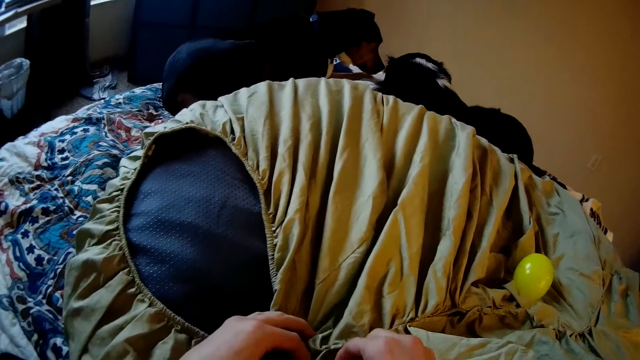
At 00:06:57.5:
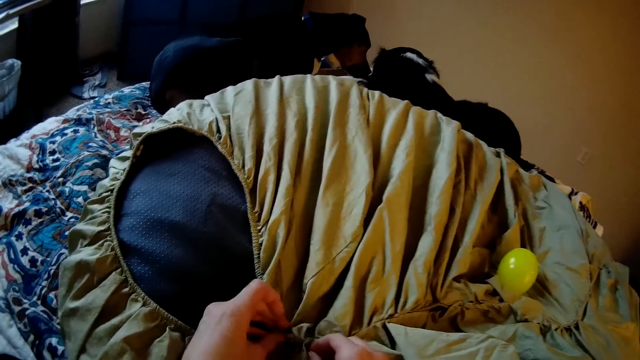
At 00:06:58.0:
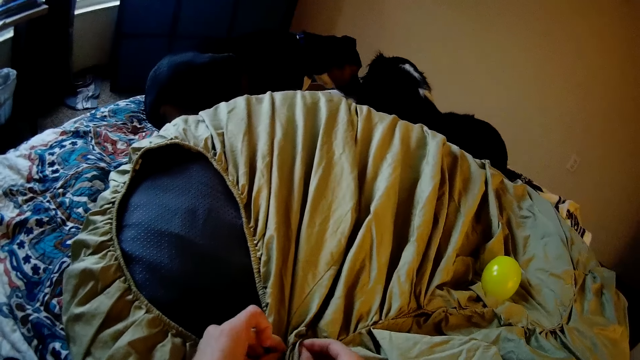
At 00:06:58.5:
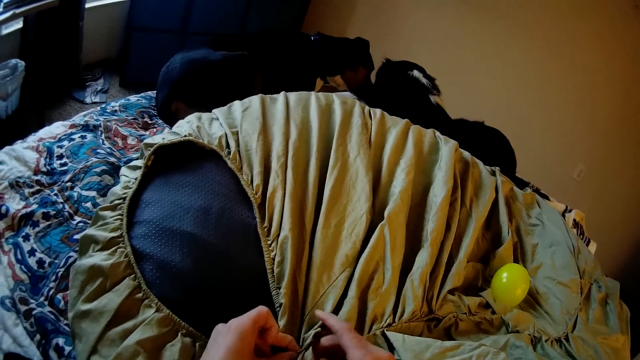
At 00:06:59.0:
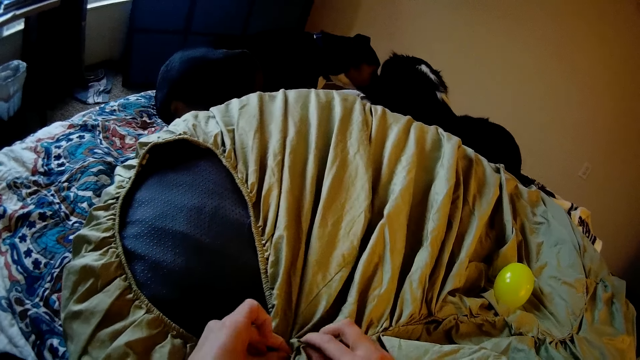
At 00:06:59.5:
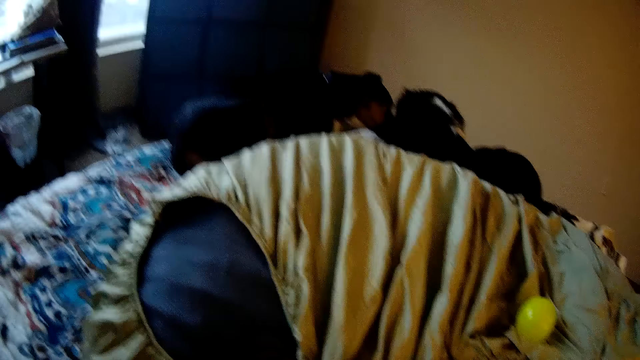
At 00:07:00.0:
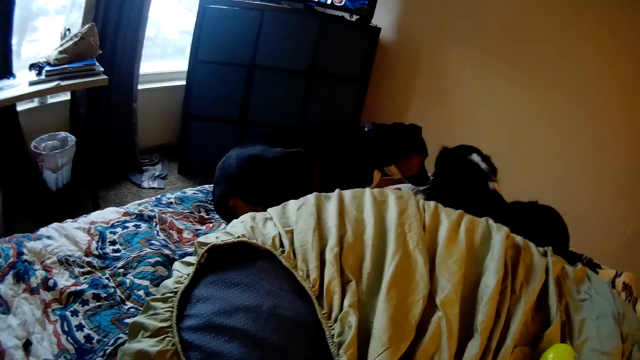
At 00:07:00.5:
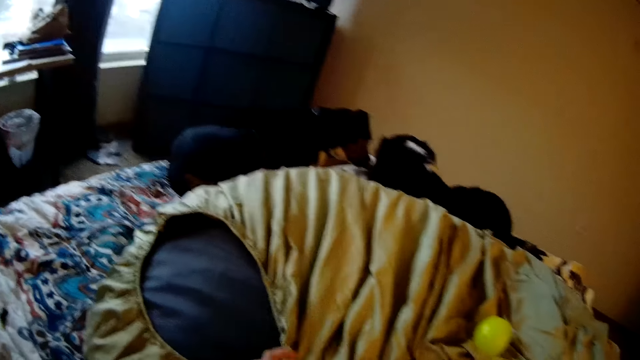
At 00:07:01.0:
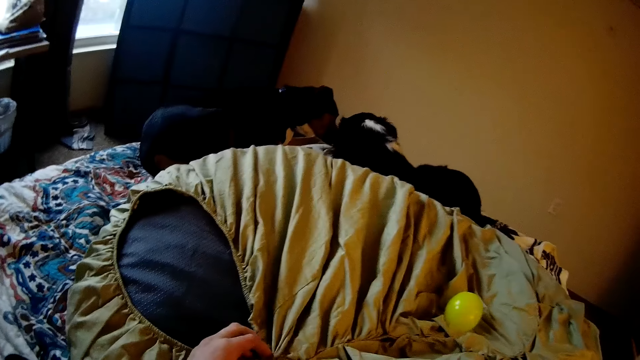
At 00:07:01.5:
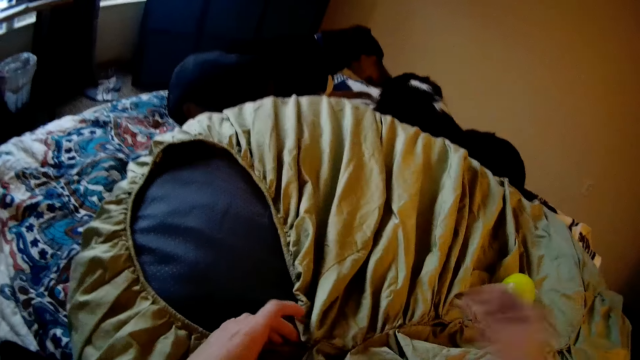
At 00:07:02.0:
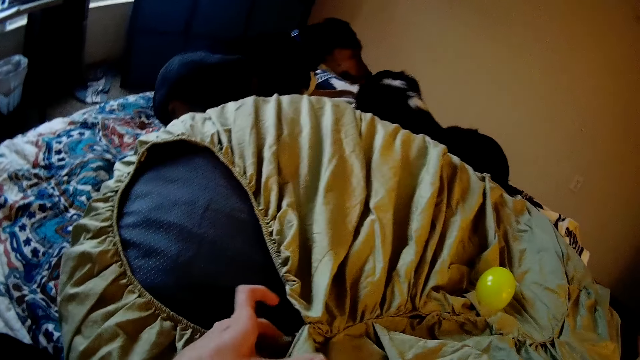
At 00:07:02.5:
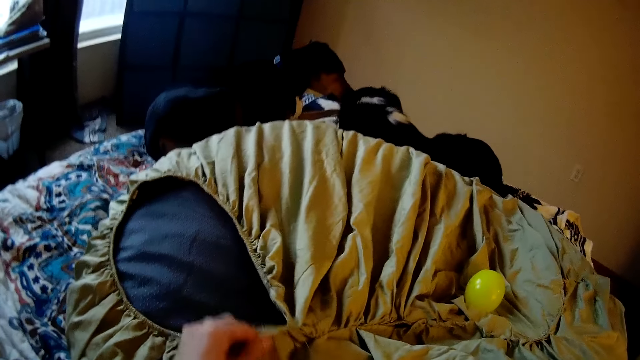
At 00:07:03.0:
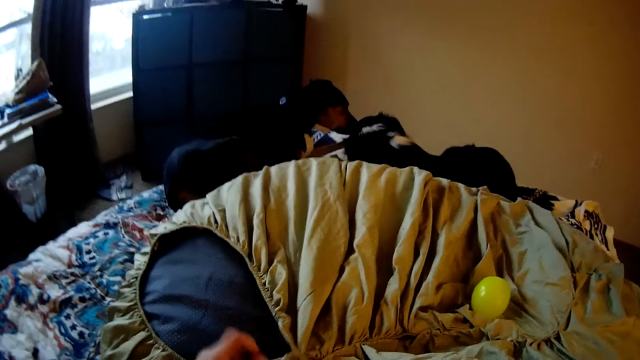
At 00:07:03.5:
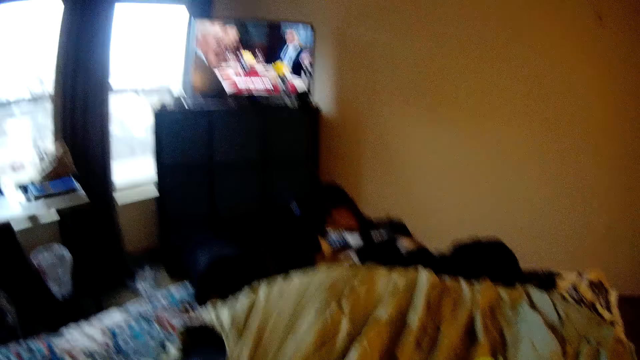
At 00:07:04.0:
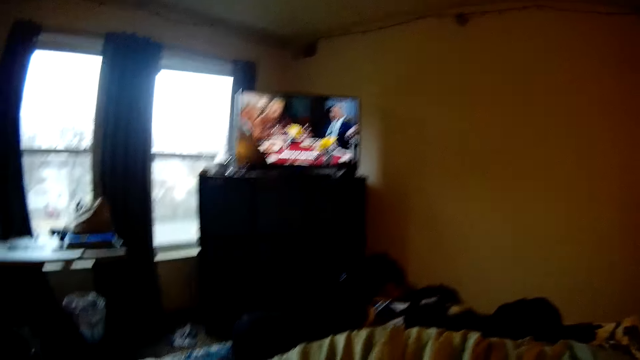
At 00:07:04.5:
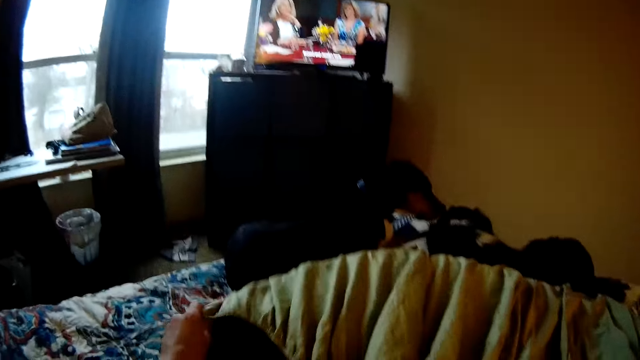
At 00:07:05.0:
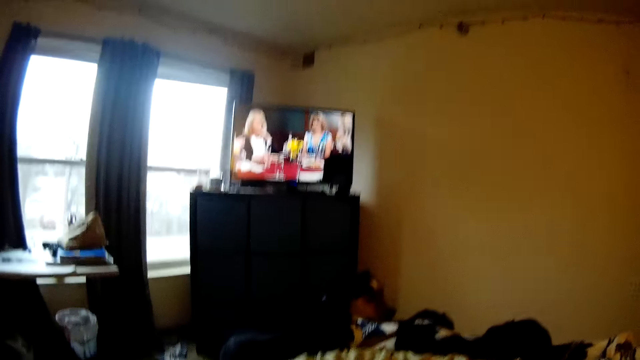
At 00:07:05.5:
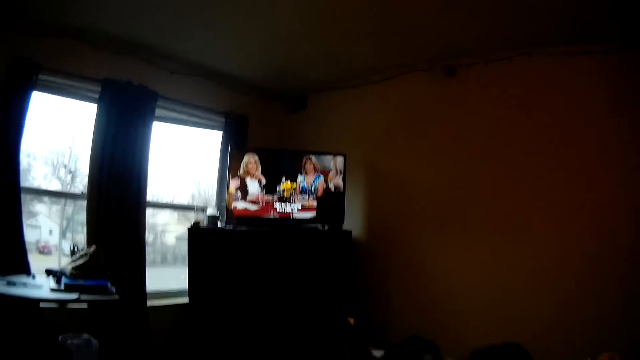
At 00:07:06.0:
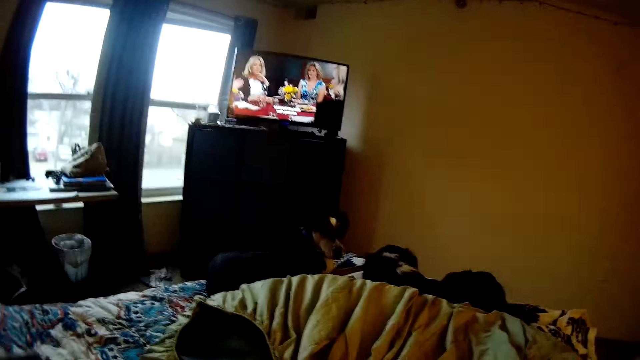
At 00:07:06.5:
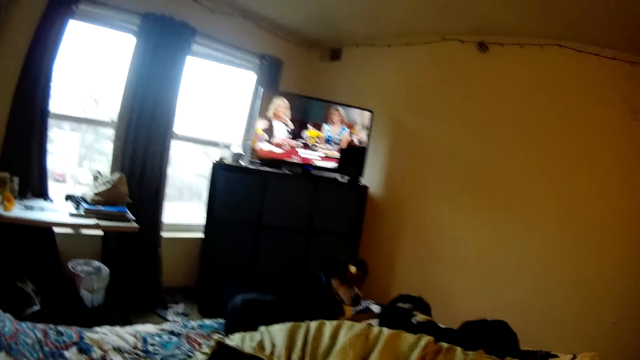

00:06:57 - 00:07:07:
The camera wearer sews with her hand. She pulls a thread on the cloth. She moves the cloth. She raises her head to view the TV while sewing. She turns around the room.

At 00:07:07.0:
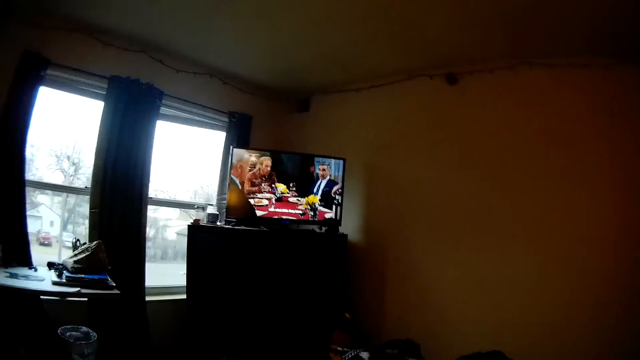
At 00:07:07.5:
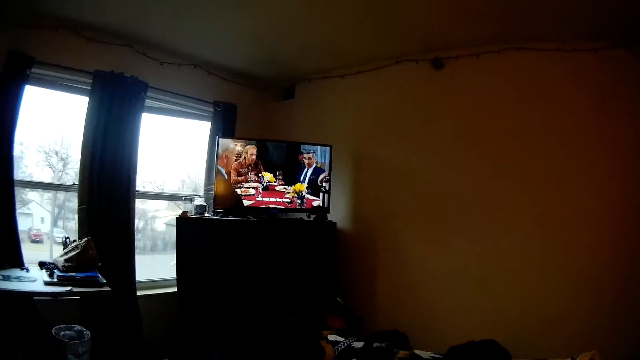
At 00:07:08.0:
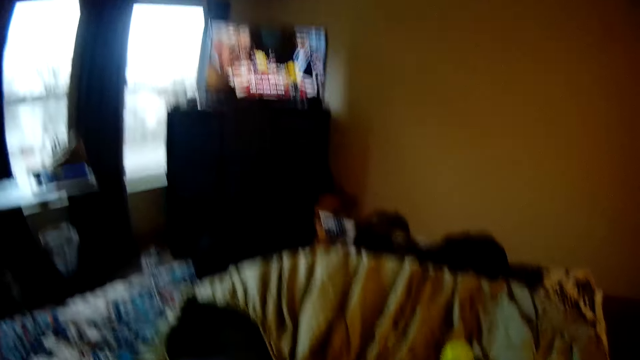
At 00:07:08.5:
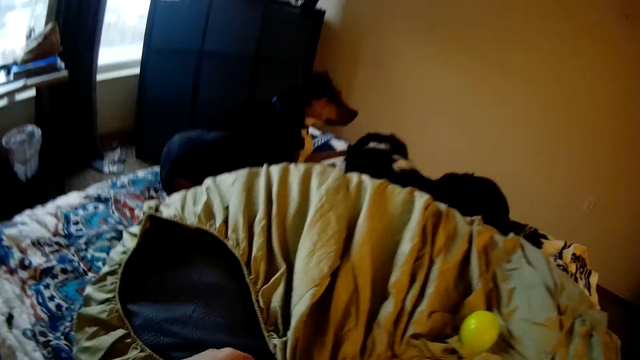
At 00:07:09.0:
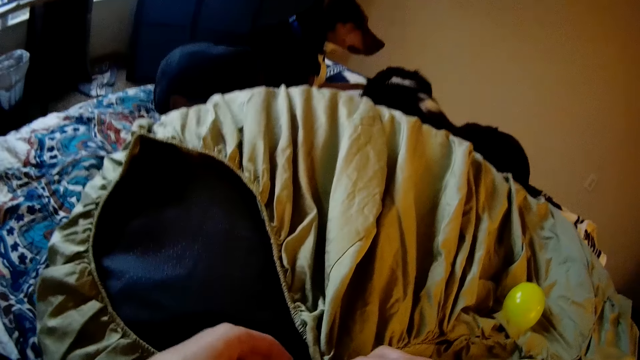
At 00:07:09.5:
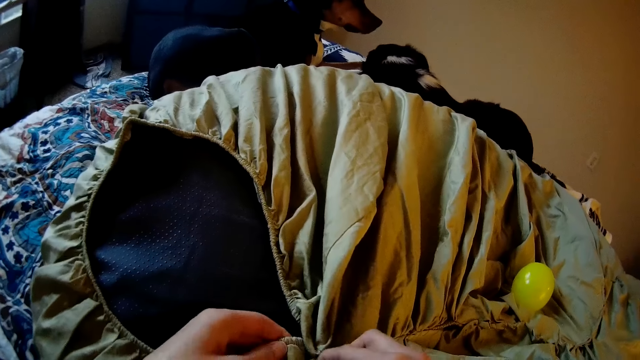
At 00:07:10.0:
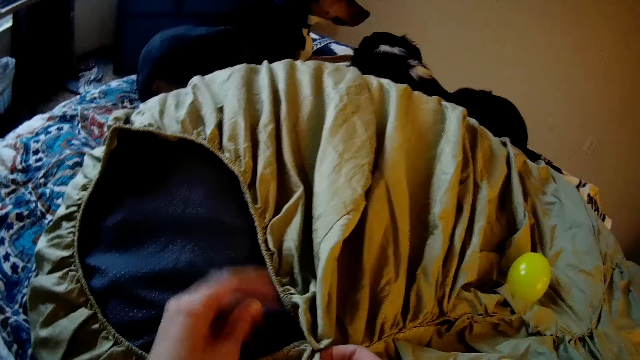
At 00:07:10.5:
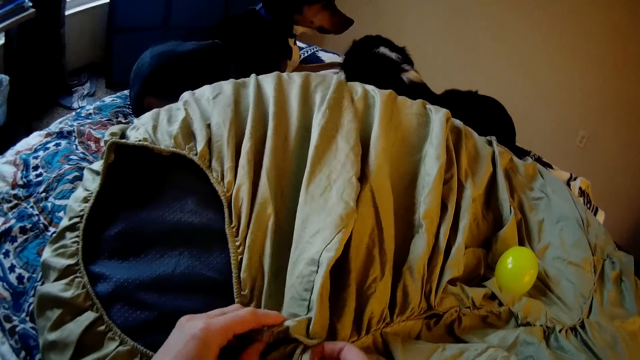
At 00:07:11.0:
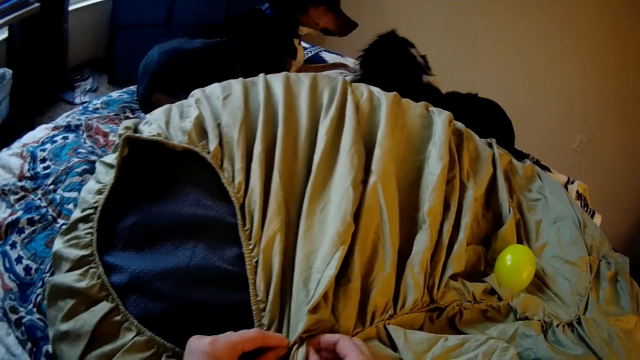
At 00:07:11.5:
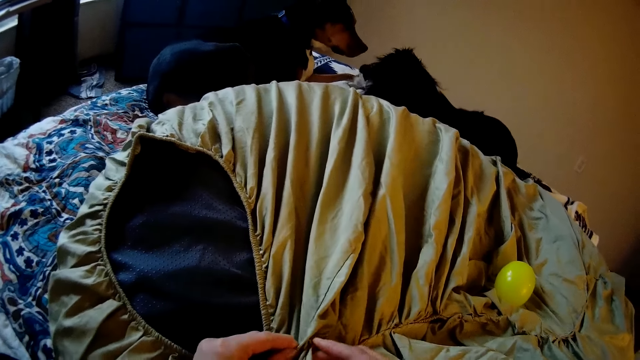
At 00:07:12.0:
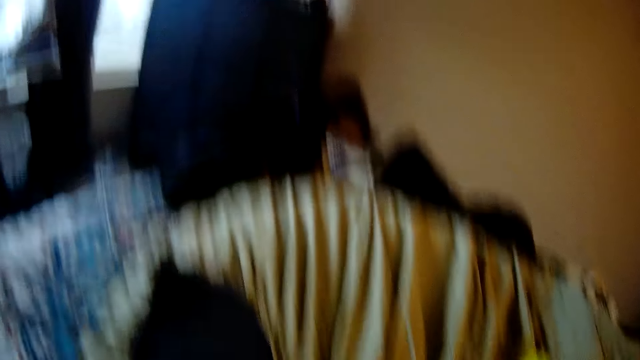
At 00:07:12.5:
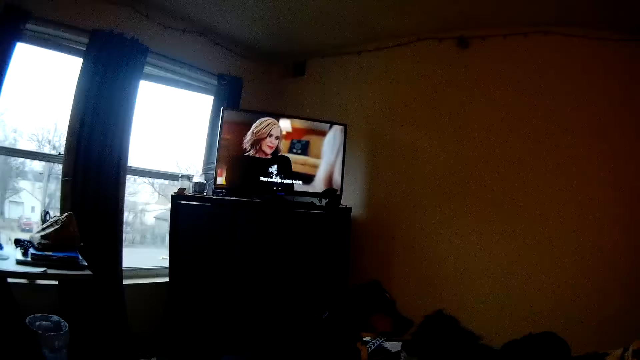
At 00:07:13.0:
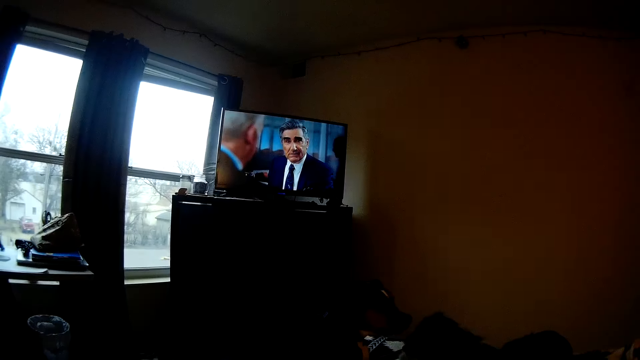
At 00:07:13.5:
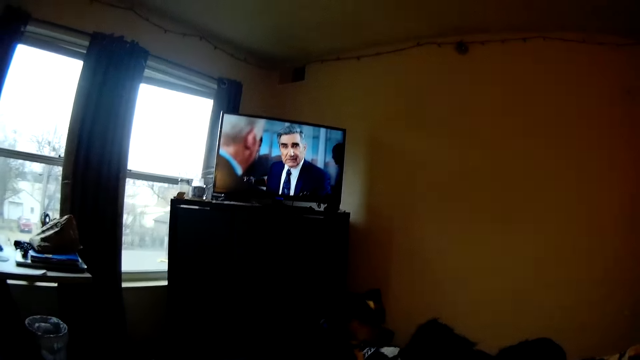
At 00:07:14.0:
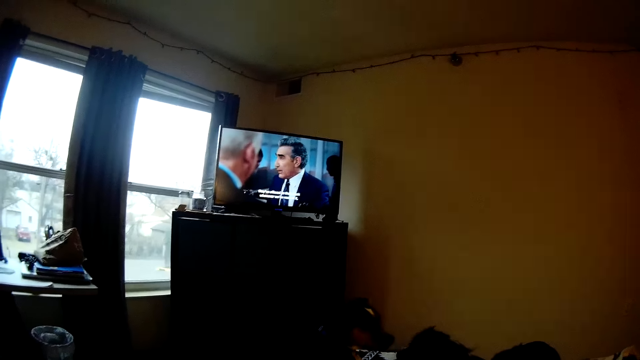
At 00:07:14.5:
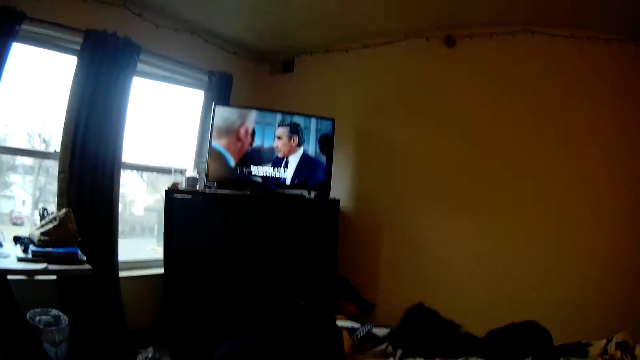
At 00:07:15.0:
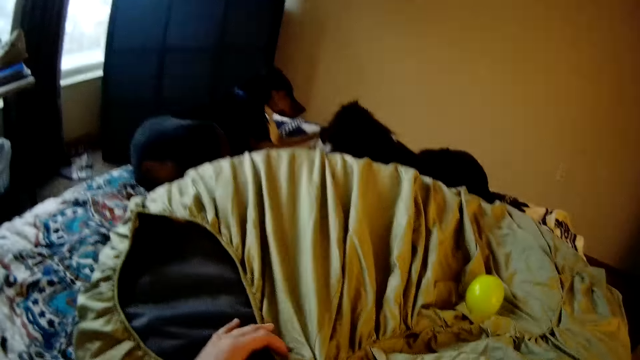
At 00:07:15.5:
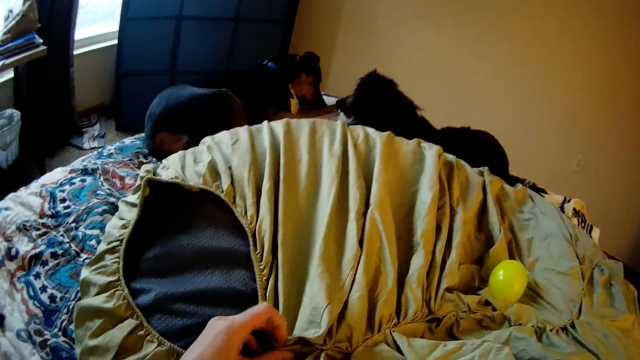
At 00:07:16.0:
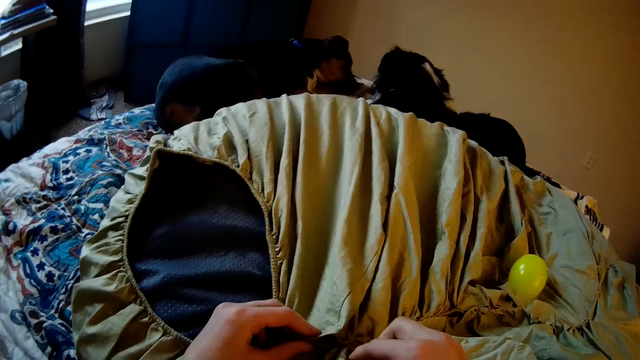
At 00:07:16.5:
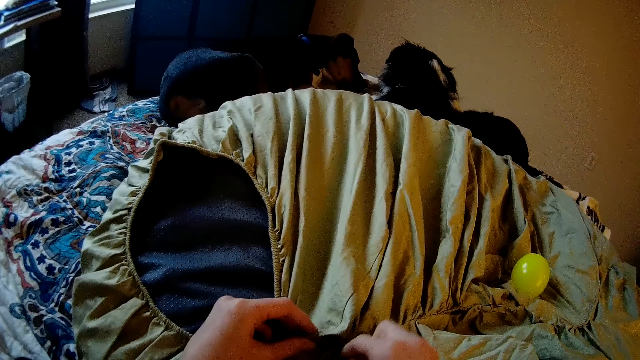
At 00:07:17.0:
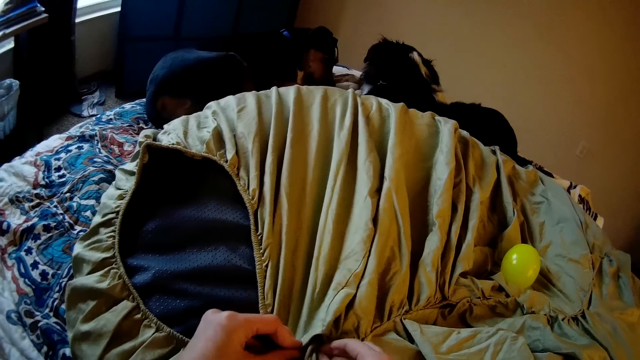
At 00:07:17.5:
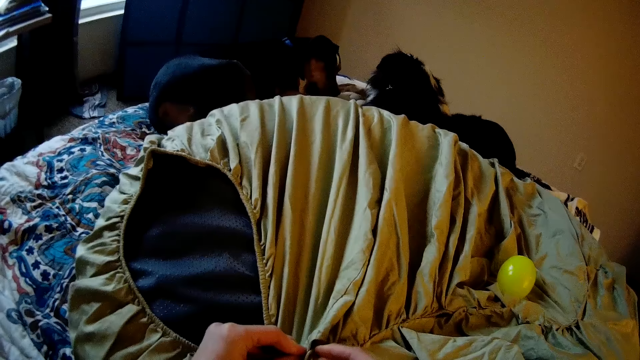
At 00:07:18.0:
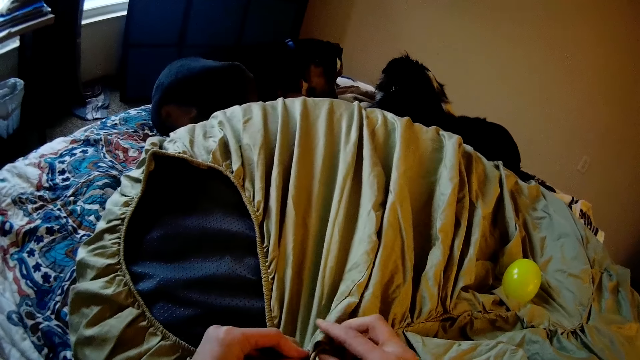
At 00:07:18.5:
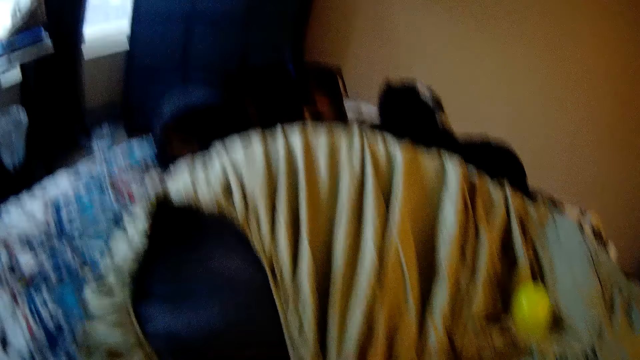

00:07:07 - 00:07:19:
The camera wearer brings down her head. She sews with her hand. She turns around the room. She raises her head to view the TV while sewing. She brings down her head. She sews with her hand.
